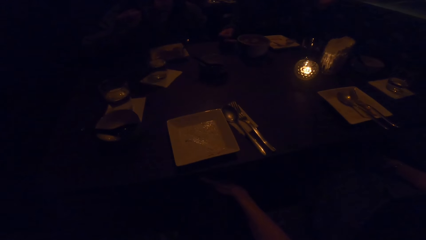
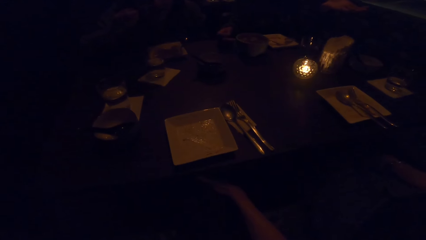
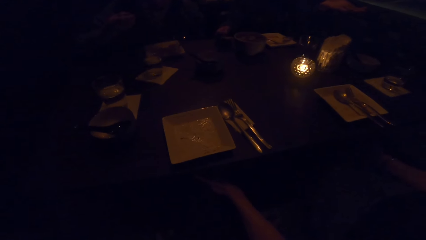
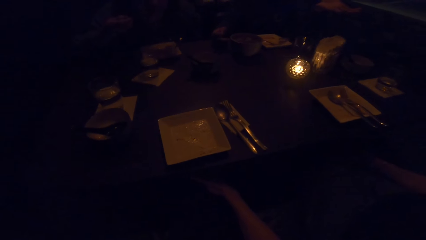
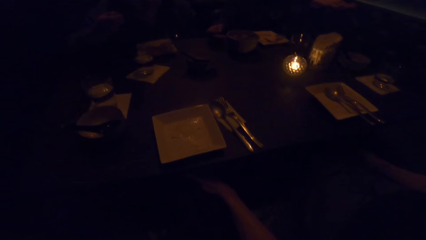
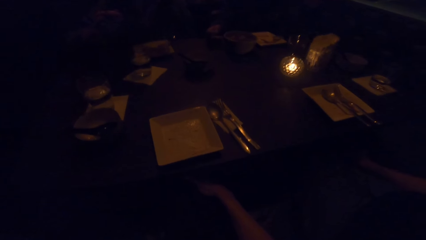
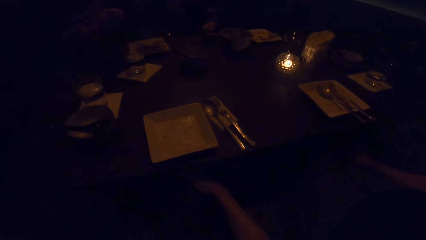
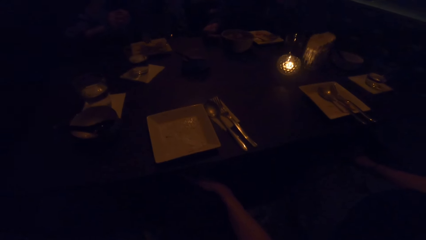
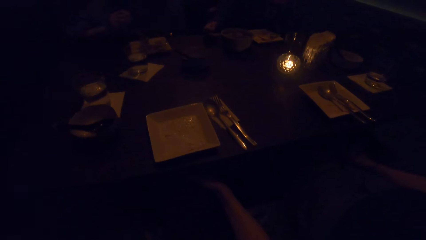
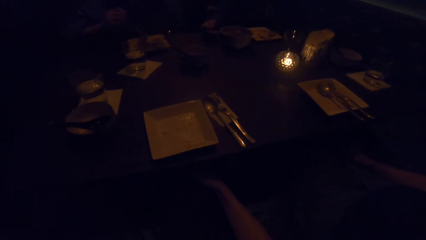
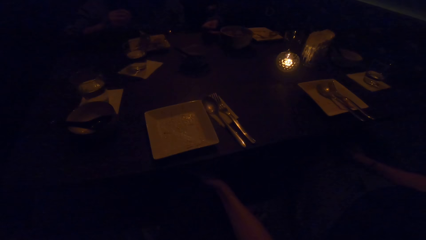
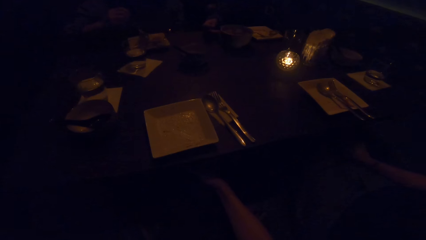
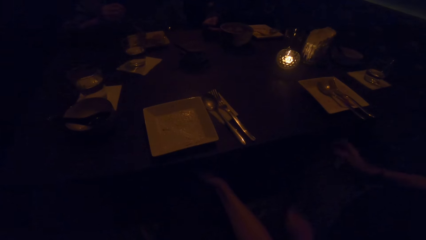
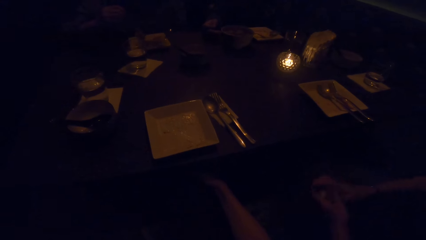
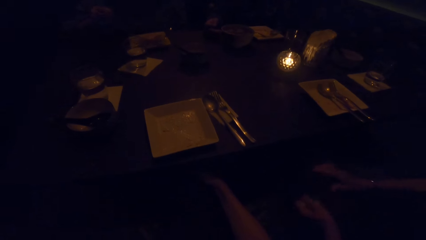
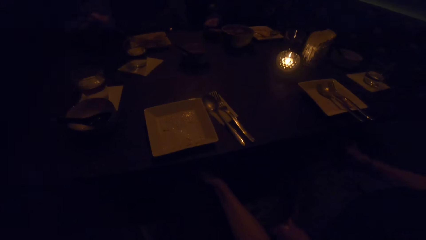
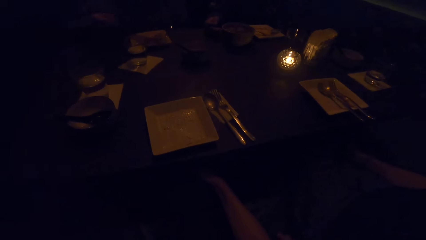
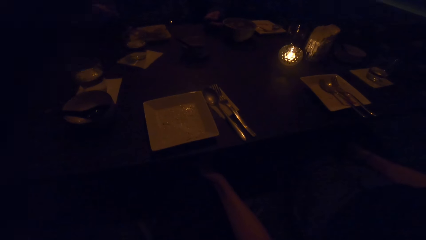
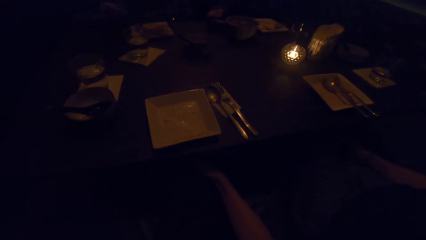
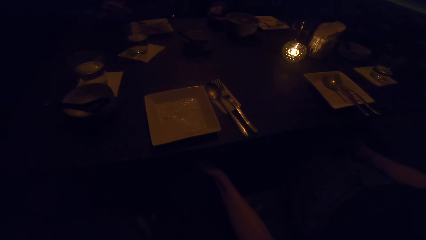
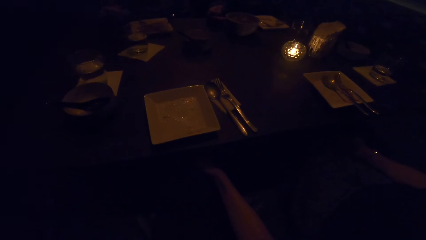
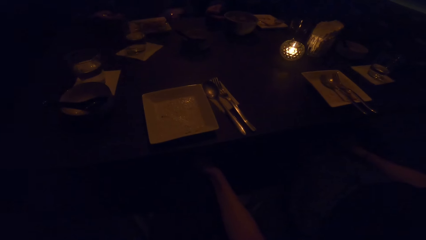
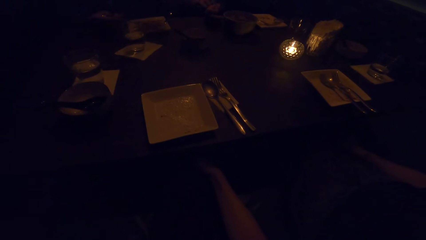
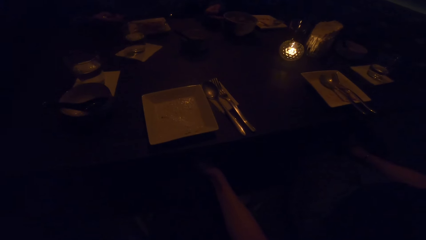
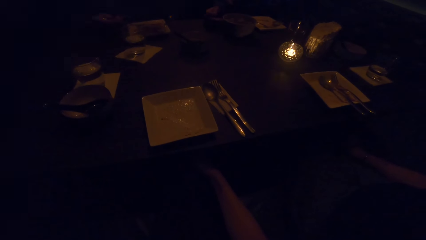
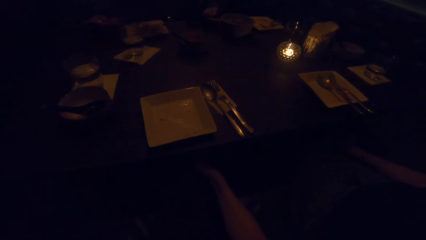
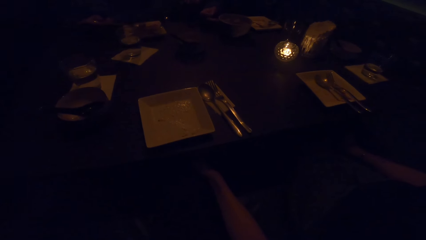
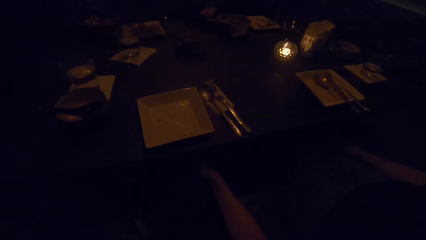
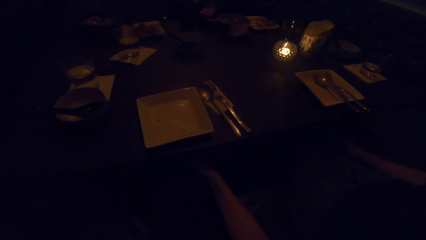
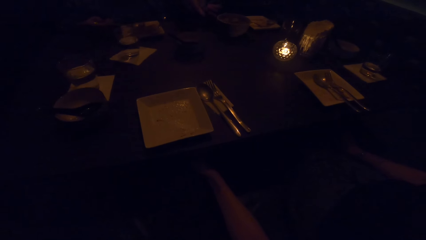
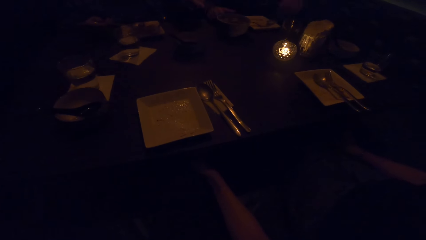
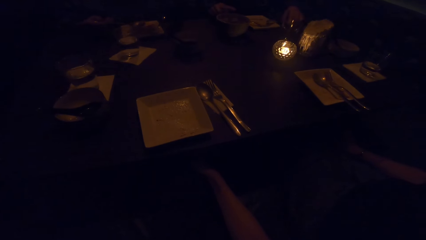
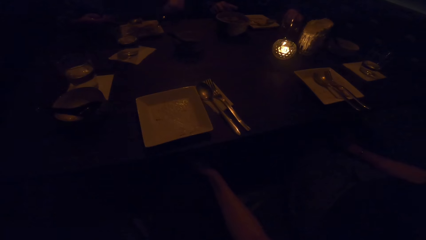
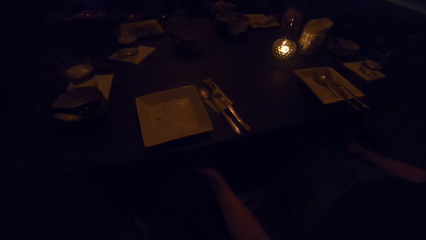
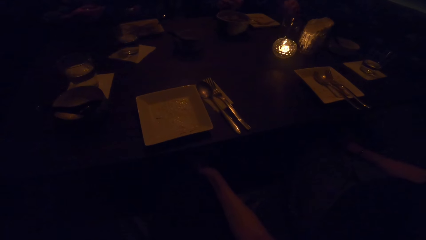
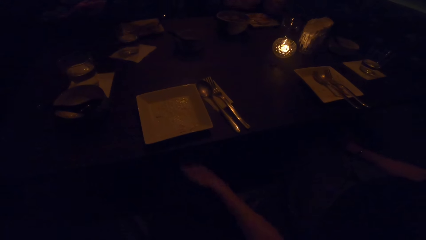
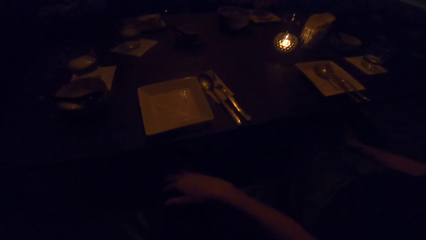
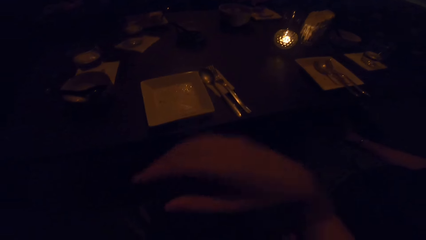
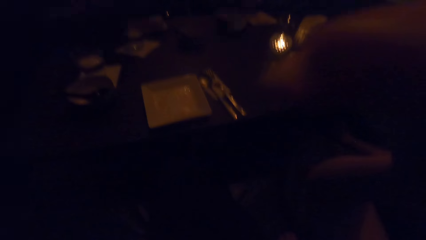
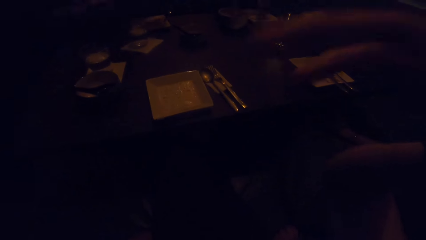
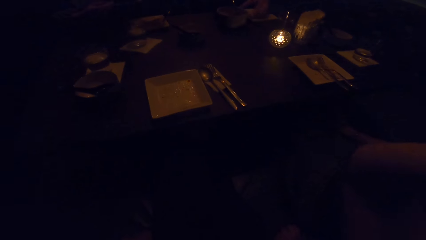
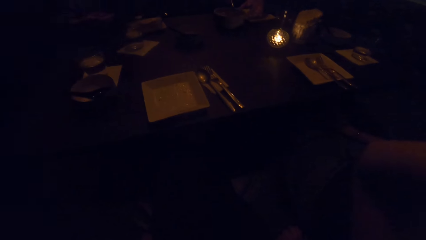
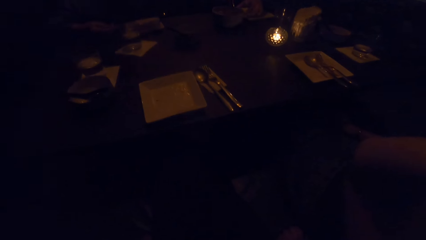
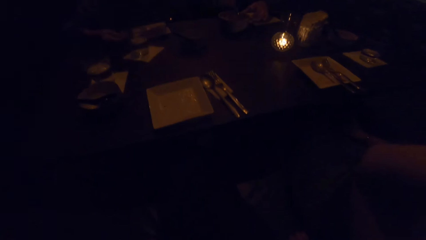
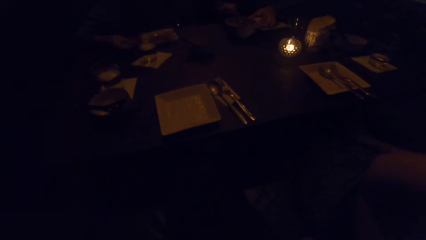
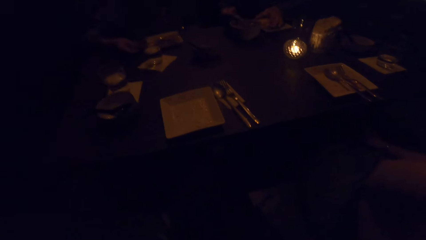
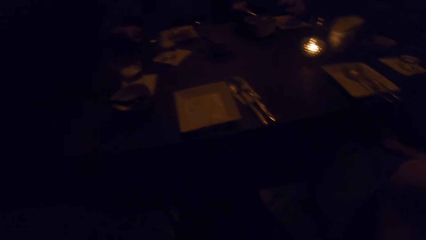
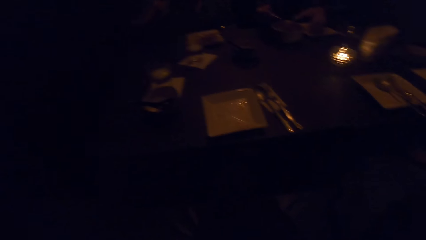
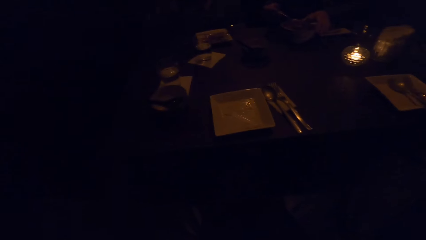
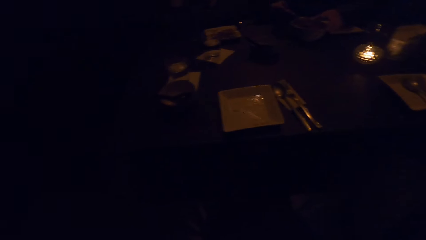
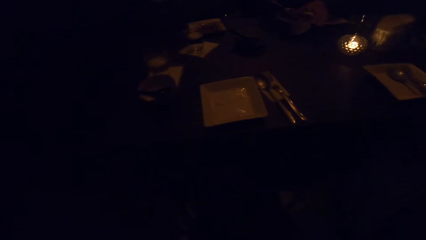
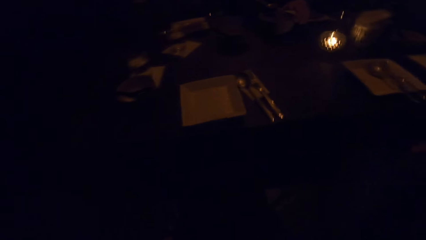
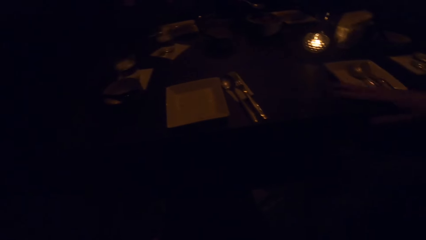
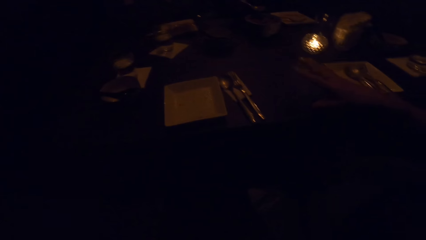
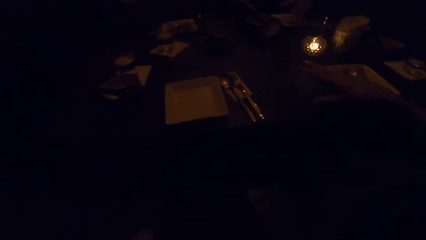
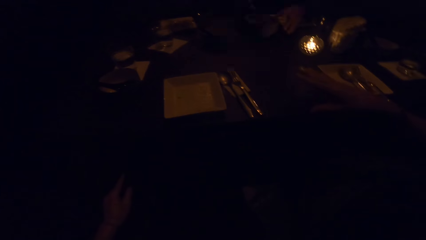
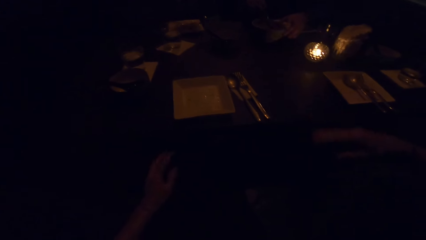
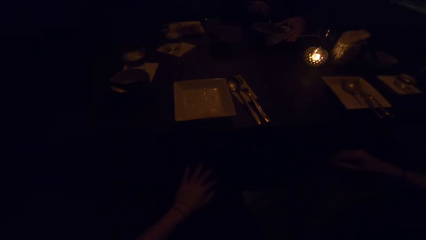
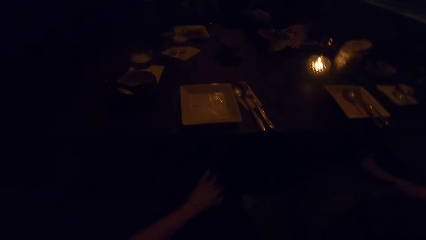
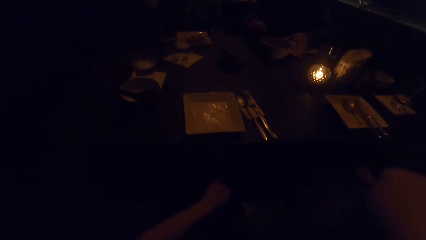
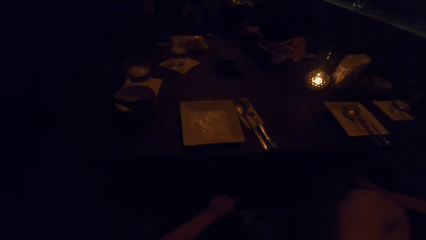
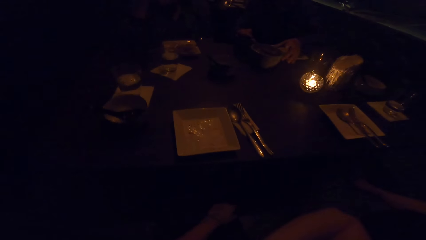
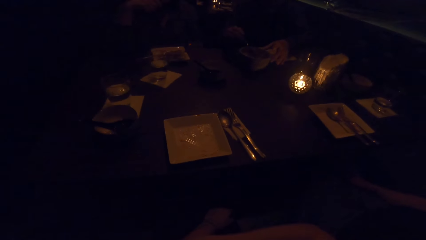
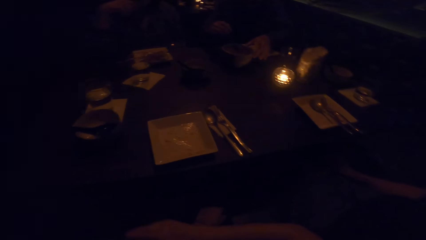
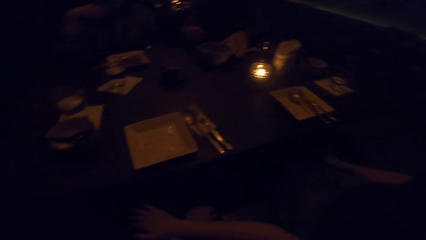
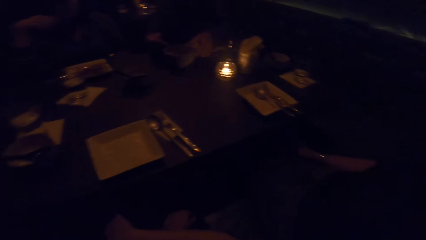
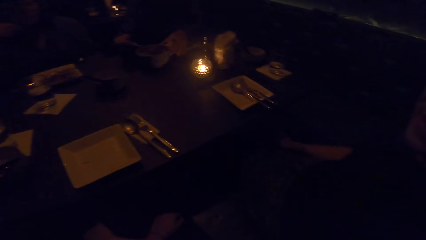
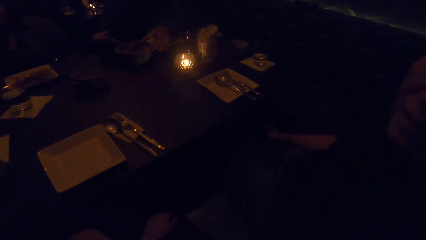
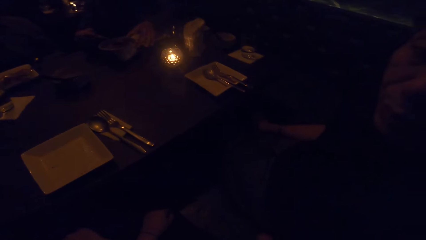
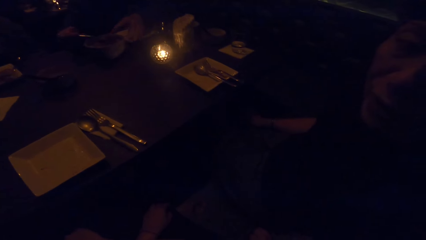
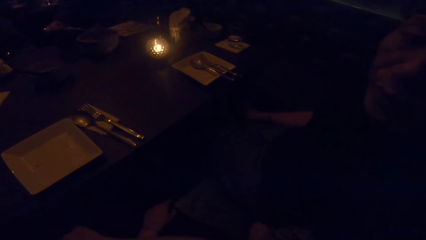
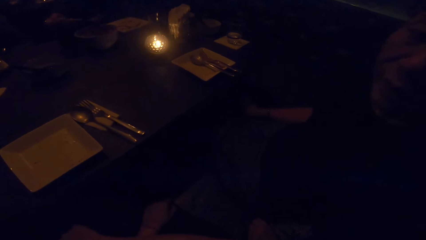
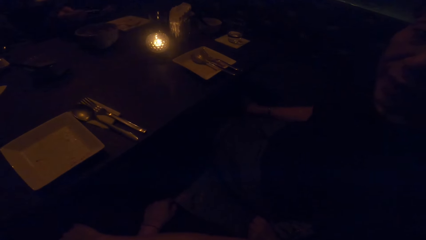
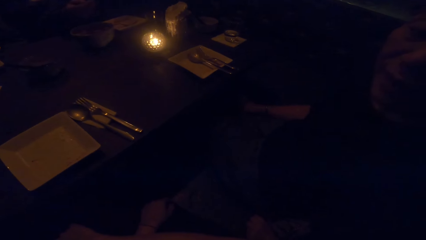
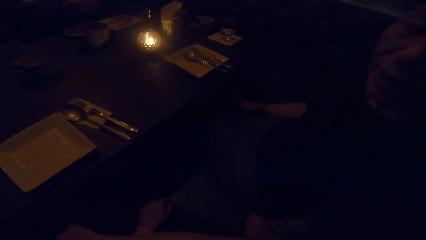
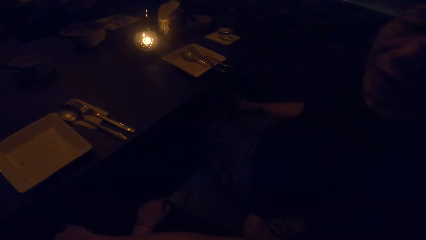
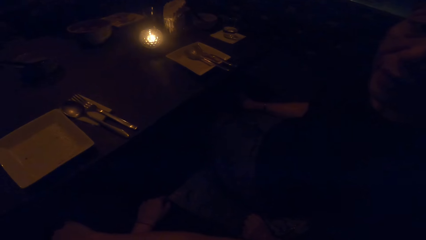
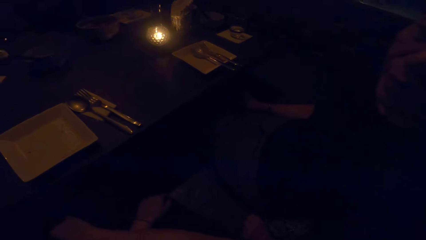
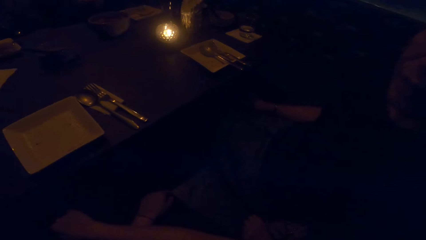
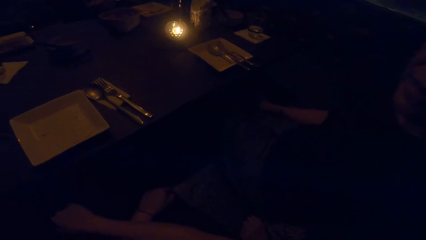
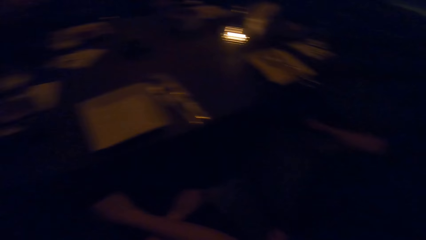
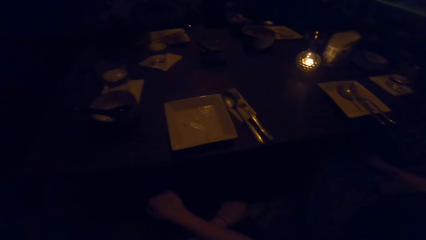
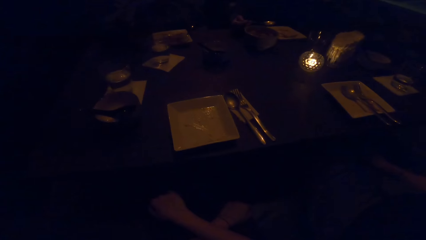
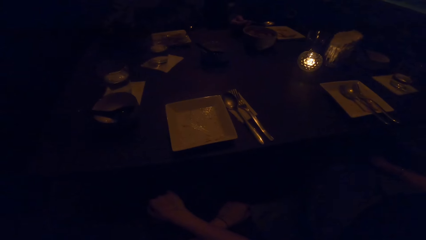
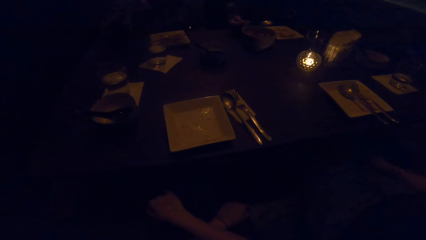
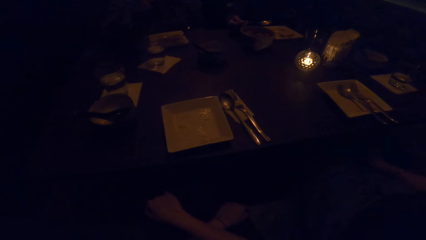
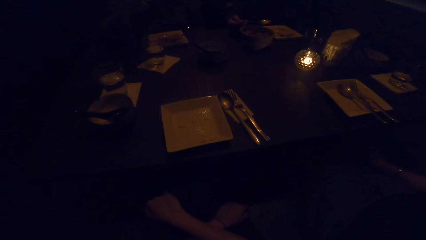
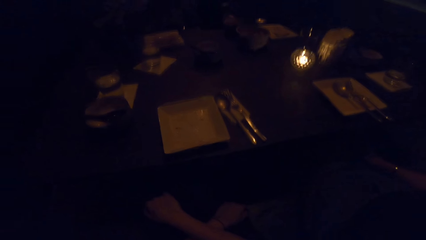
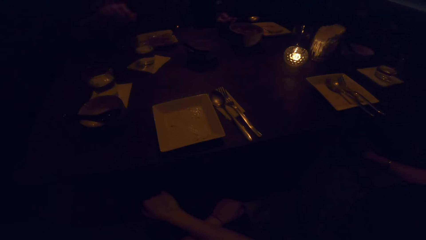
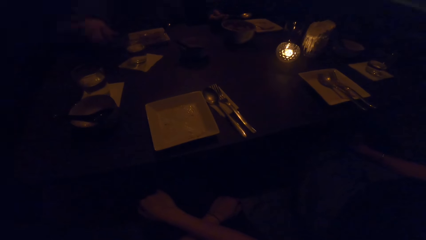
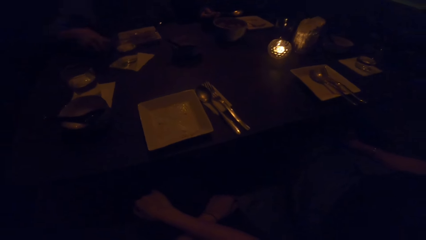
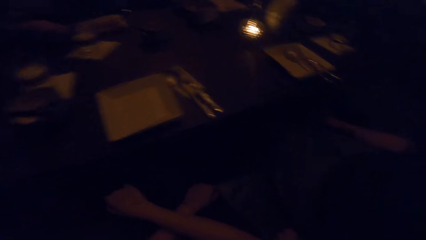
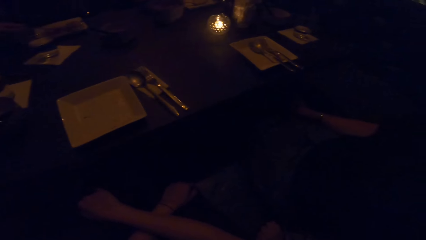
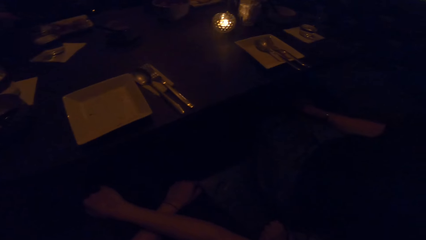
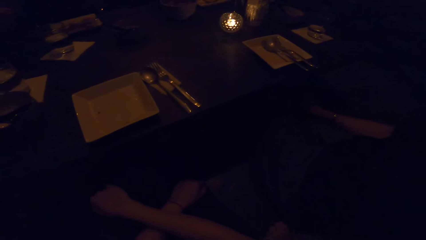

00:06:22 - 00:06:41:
The man takes a cutlery from the table with his left hand. The camera wearer raises a hand. The man takes sauce from the bowl with a spoon. He puts the sauce in his mouth. The camera wearer looks at the man.
